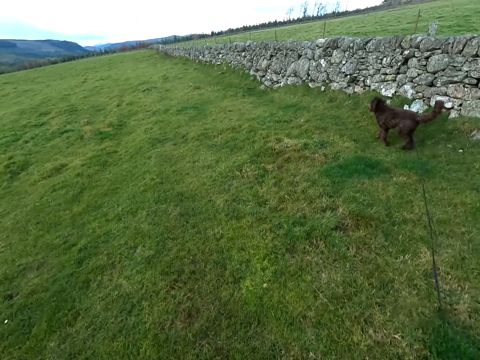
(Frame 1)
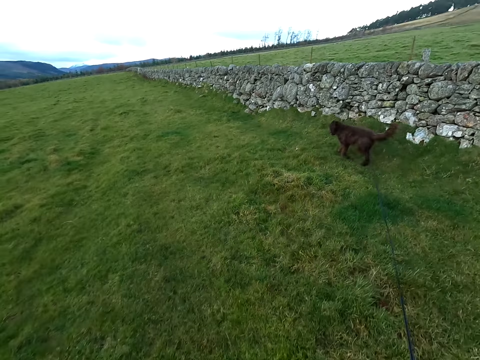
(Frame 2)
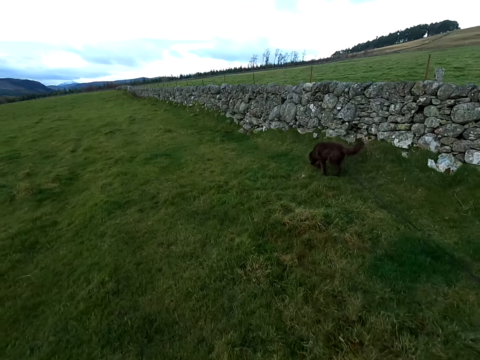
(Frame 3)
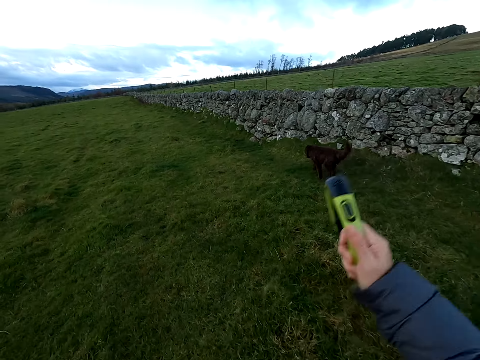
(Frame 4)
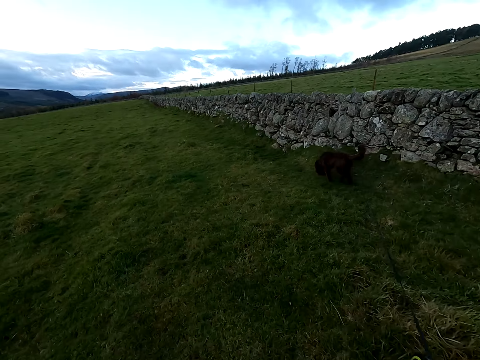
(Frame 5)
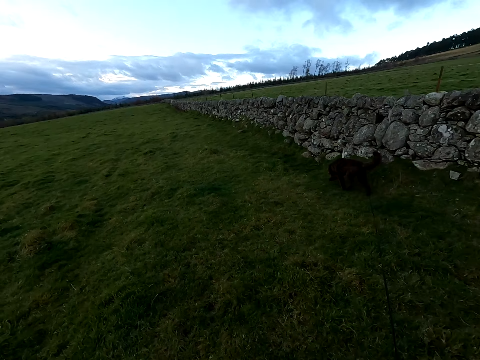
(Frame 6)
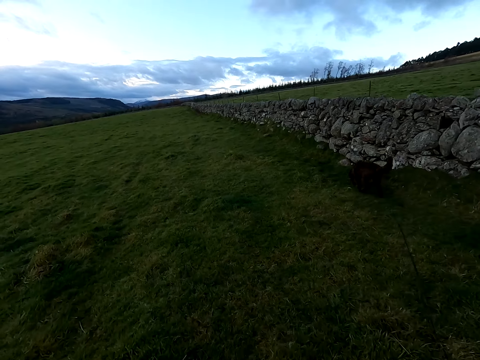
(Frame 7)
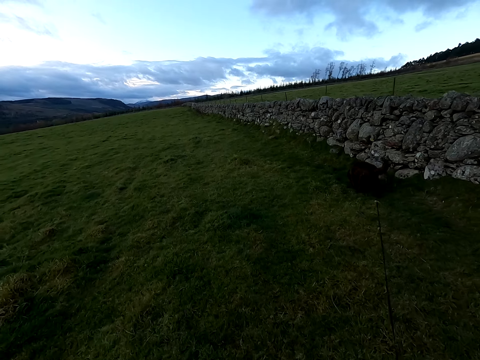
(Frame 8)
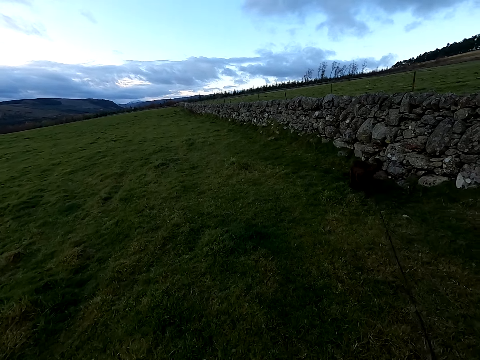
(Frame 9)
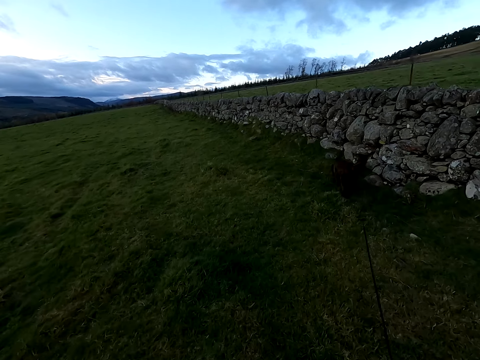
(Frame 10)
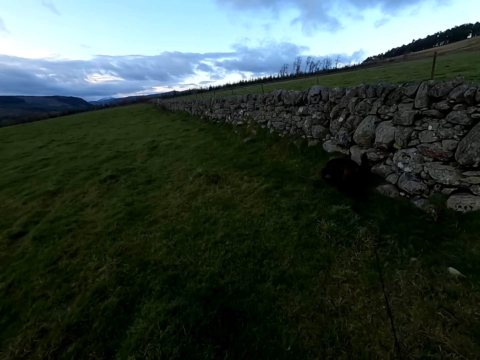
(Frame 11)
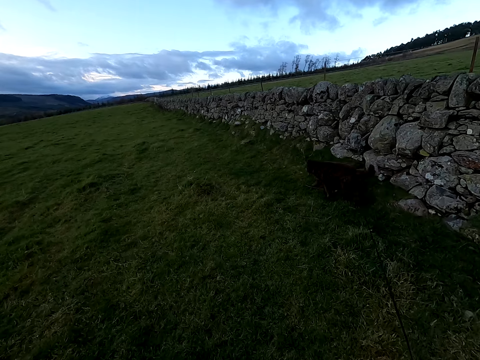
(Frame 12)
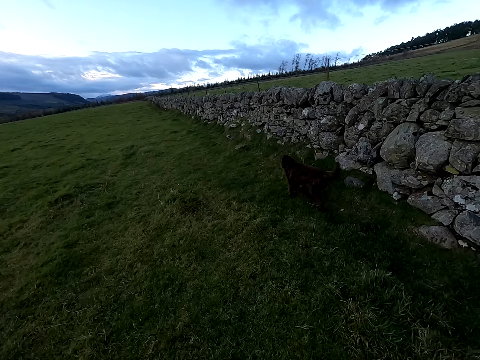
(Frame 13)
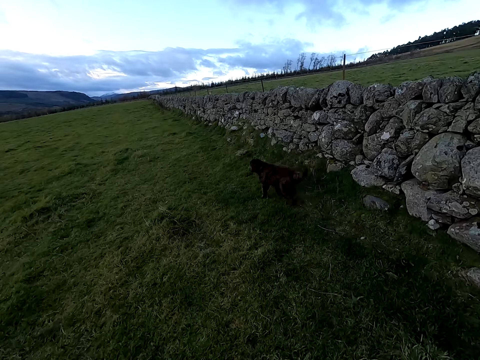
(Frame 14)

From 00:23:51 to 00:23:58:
The camera wearer pulls the leash in his right hand.

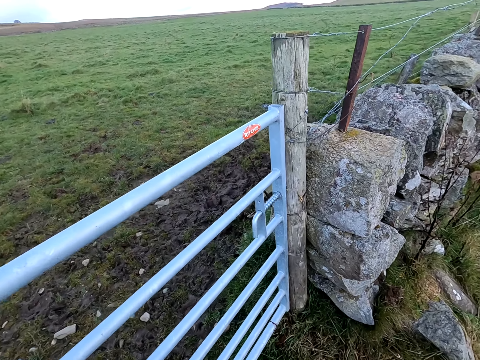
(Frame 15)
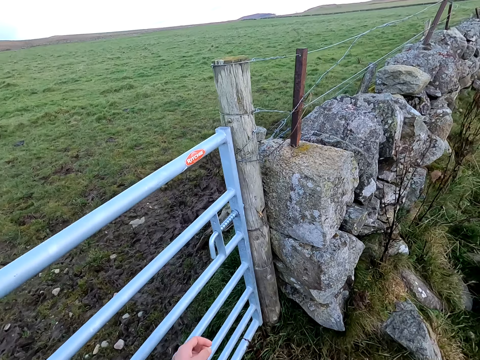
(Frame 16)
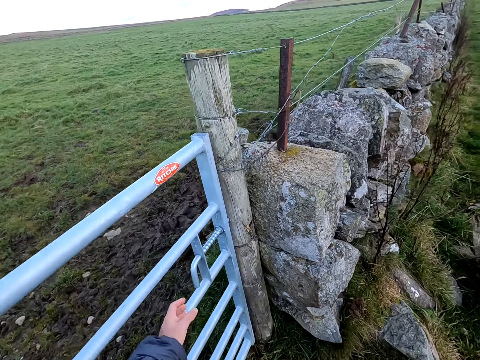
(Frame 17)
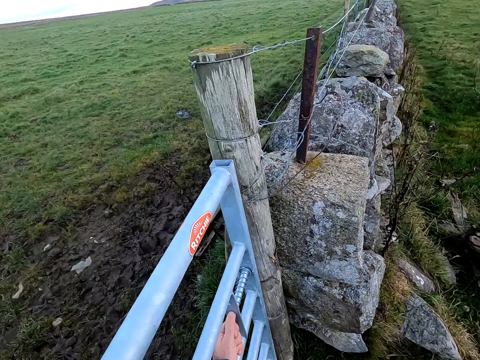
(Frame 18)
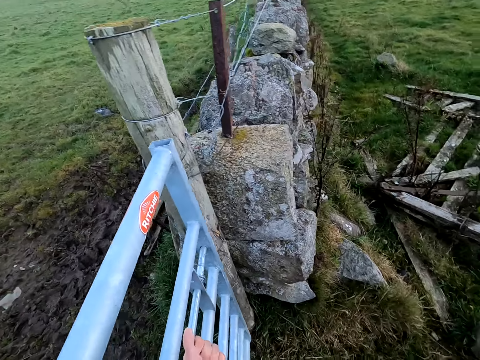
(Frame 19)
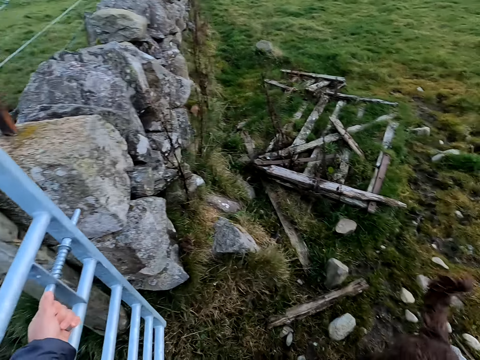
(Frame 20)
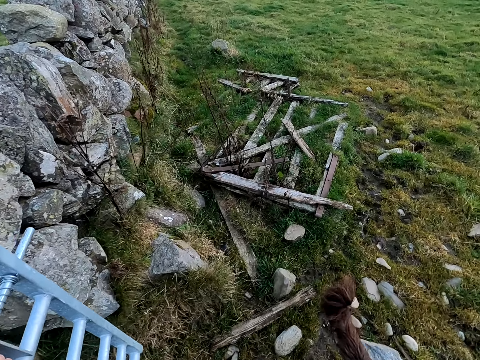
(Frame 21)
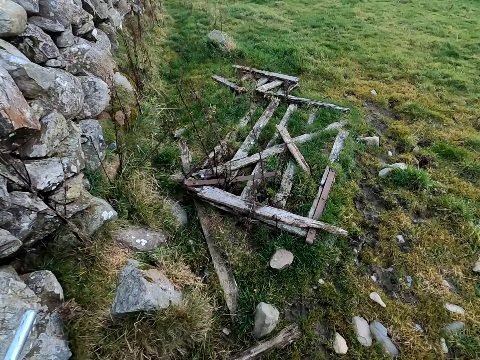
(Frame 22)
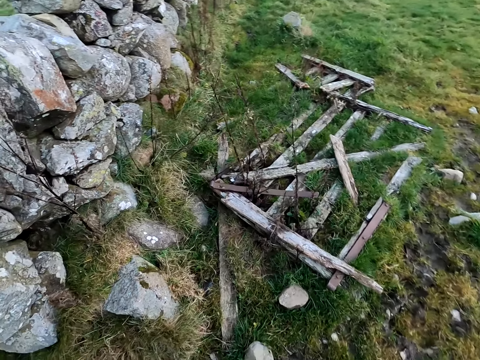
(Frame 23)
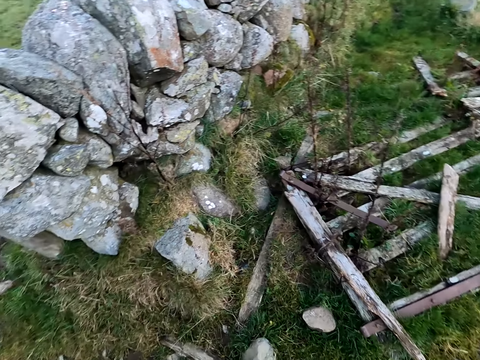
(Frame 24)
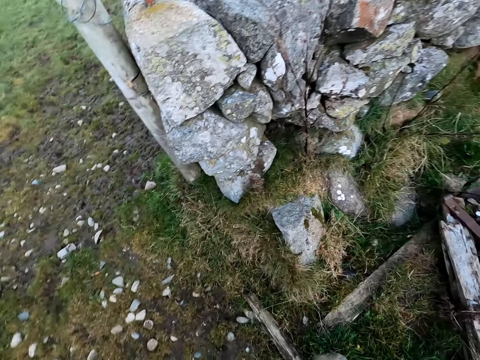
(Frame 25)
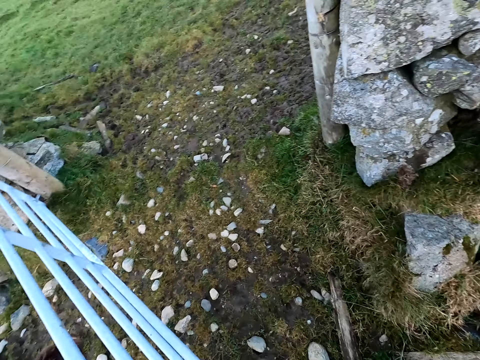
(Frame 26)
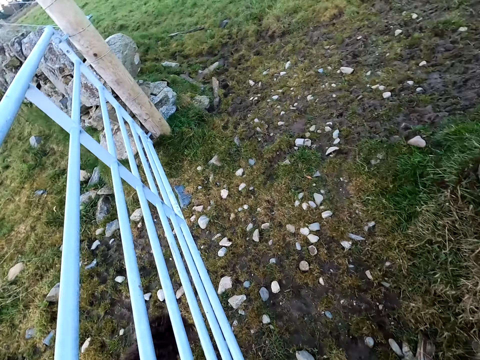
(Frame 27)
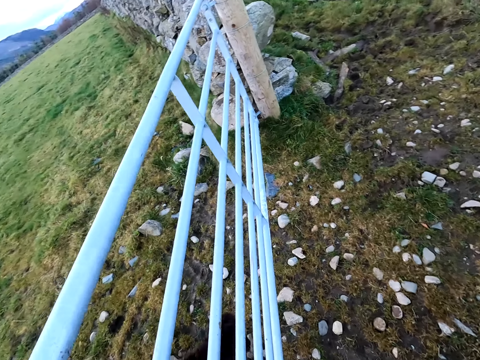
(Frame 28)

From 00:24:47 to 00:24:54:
The camera wearer opens a gate with his left hand. He interacts with the dog.

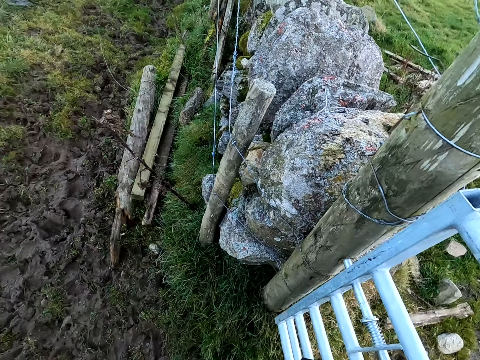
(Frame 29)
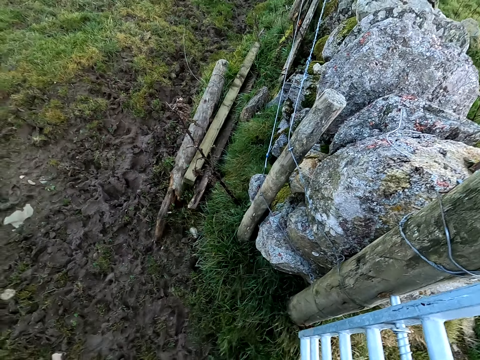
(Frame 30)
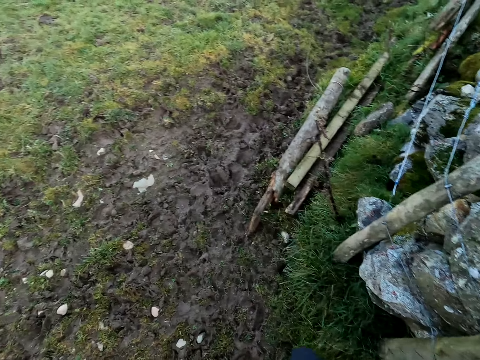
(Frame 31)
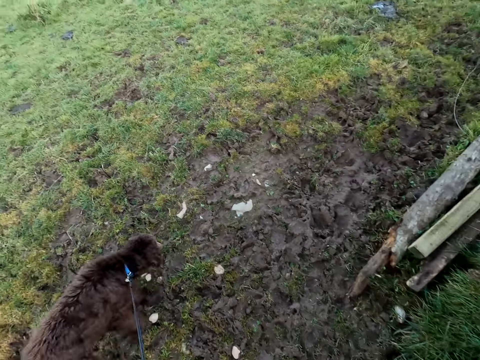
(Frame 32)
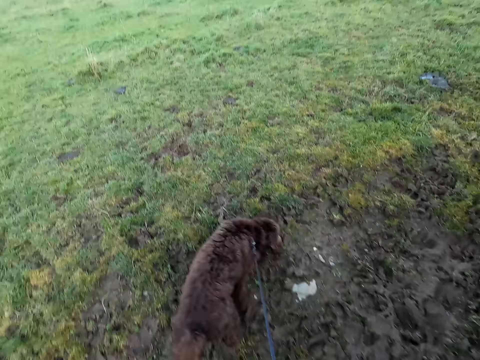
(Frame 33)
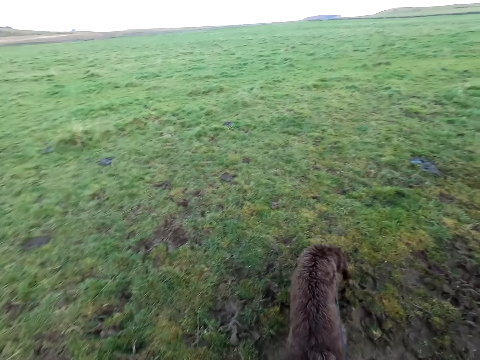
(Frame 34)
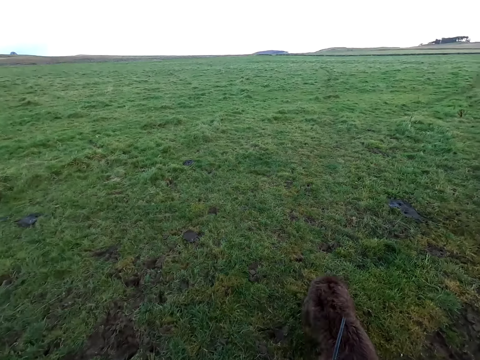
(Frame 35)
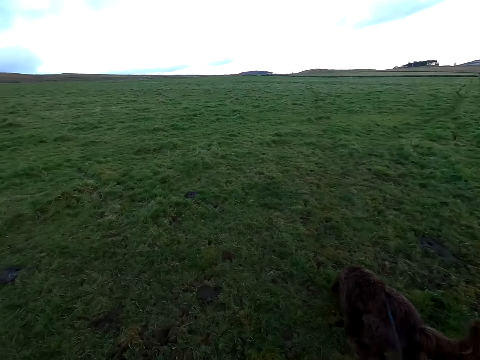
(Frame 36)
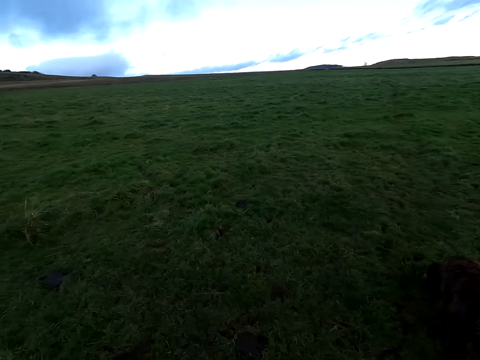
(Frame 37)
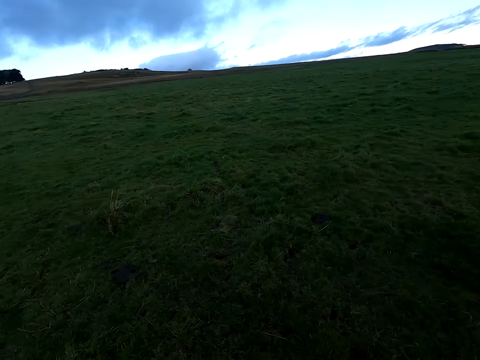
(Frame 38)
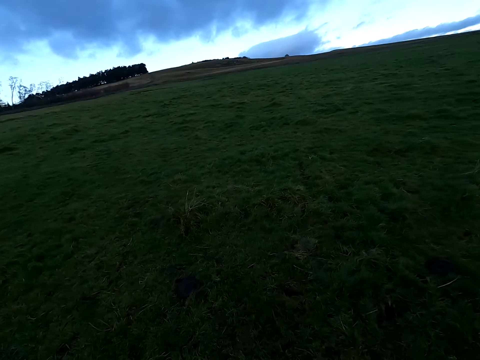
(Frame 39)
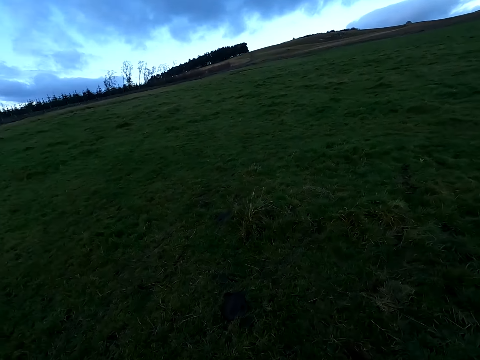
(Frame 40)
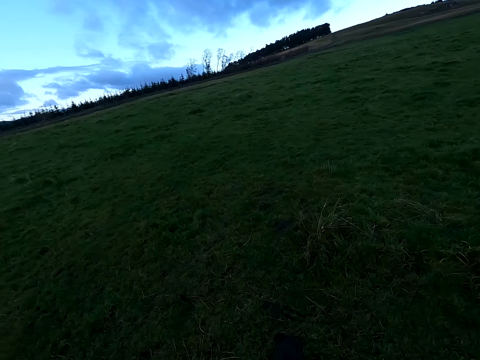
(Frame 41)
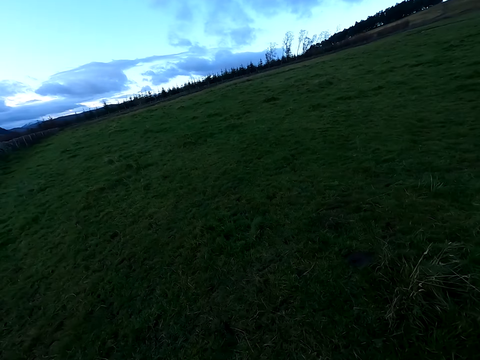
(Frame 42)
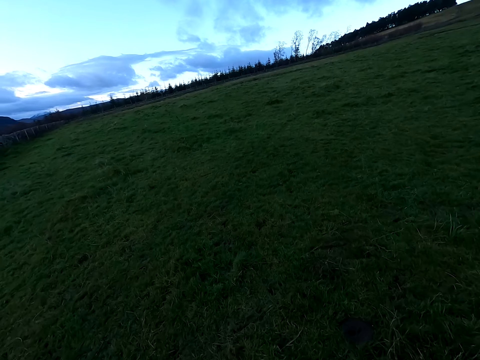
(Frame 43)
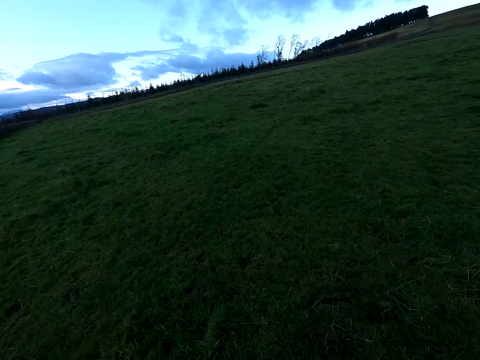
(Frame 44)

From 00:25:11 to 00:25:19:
The dog walks on the field. The camera wearer takes a walk in the field with the leash in his left hand.

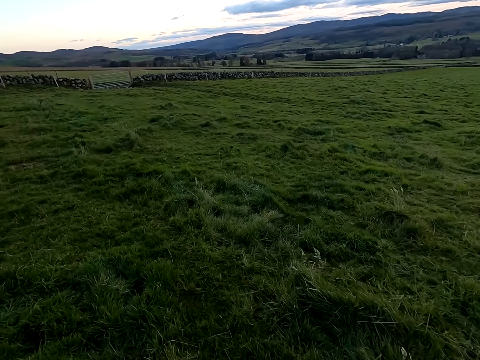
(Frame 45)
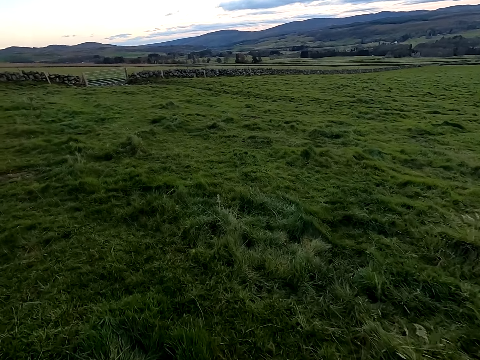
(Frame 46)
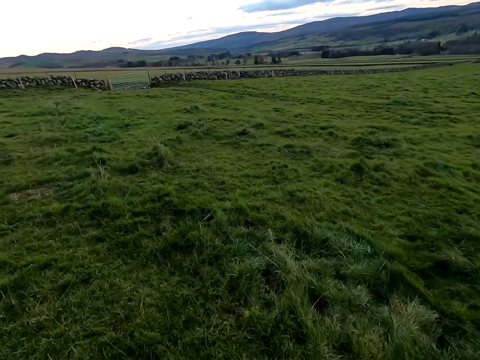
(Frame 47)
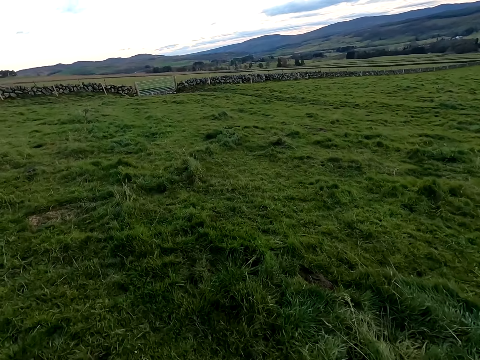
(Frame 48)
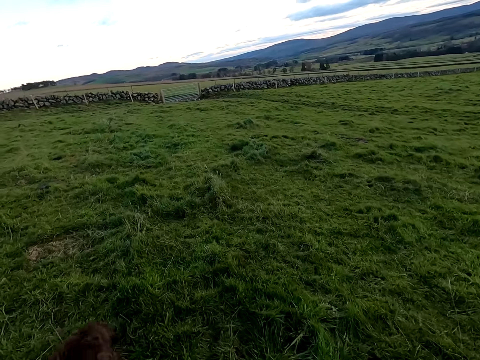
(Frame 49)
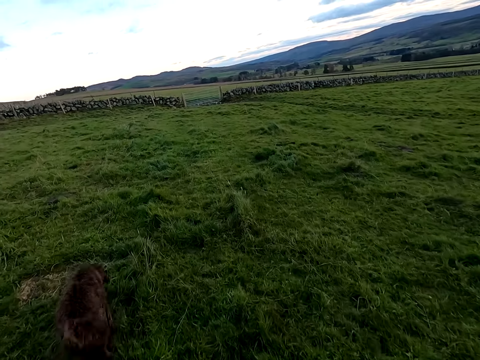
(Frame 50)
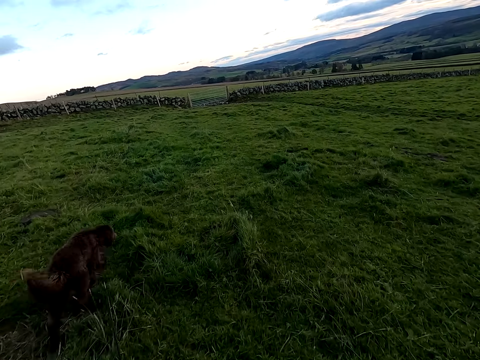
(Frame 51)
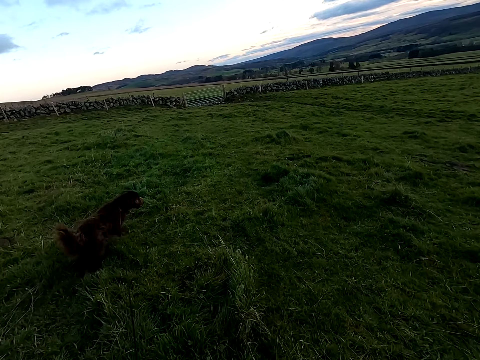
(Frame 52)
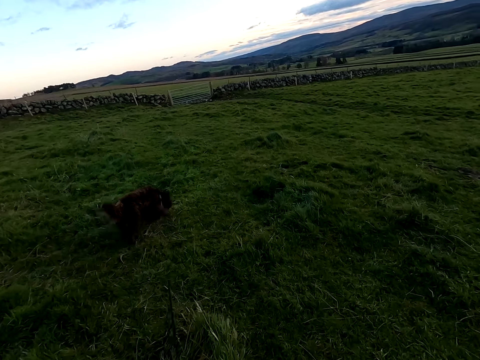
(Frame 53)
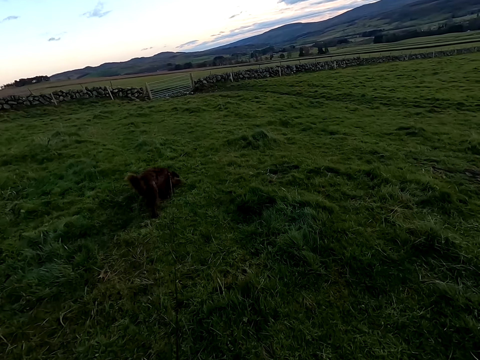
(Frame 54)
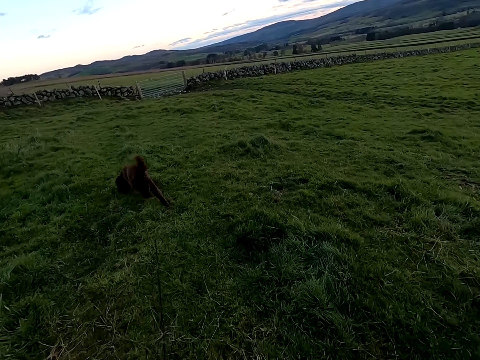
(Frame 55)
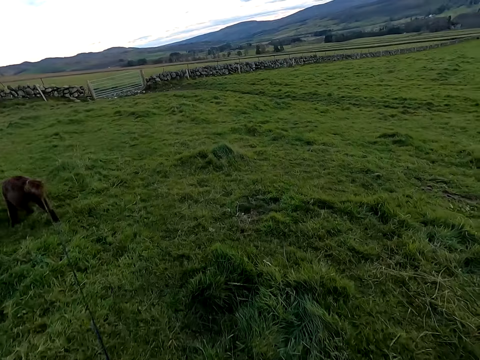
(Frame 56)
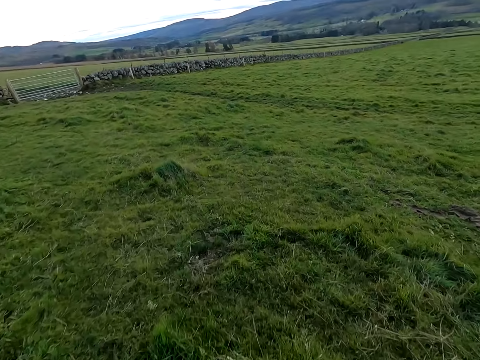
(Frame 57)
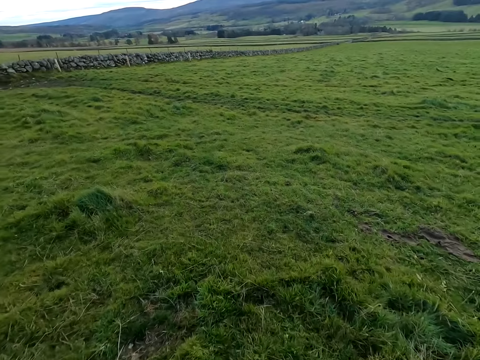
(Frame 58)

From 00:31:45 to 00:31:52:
The camera wearer walks a dog in the field with a leash in his left hand.
